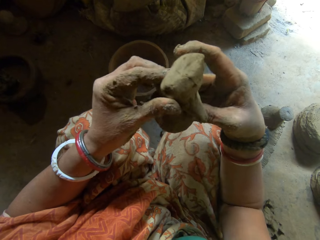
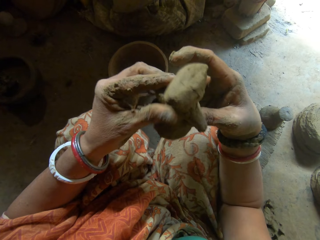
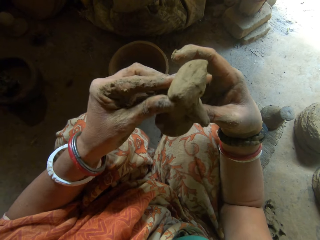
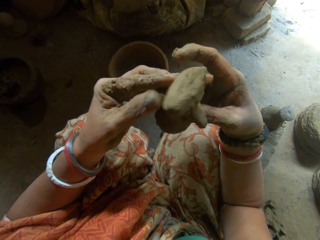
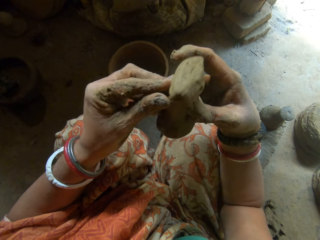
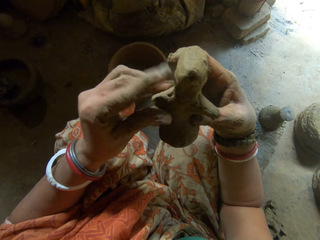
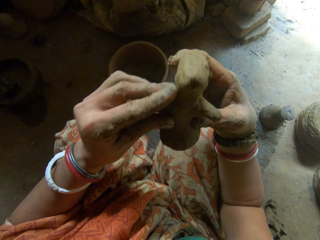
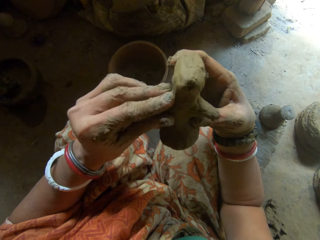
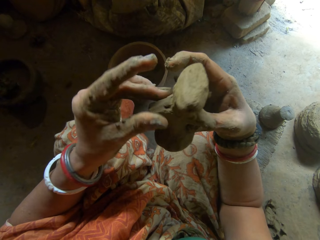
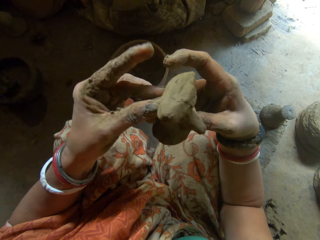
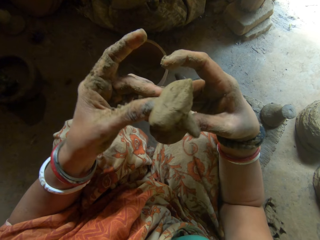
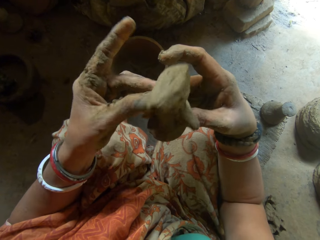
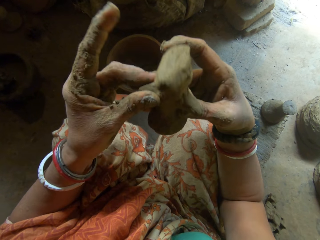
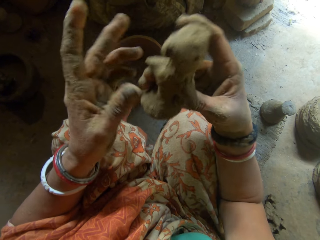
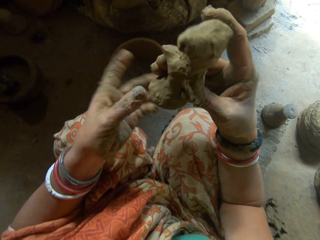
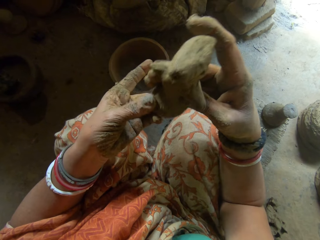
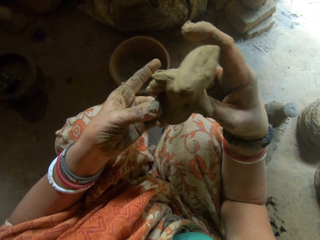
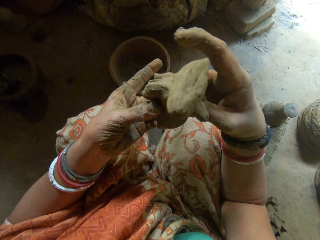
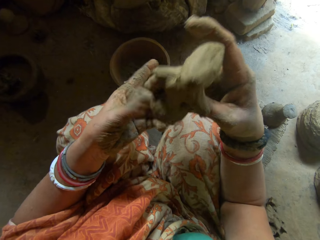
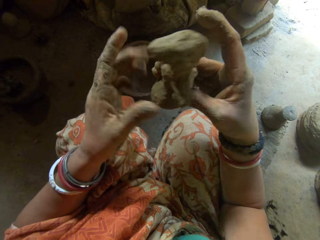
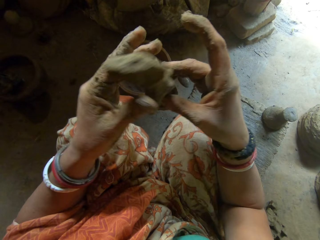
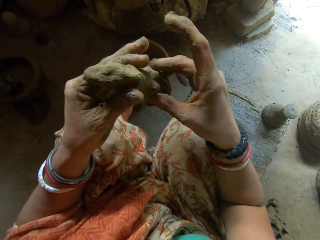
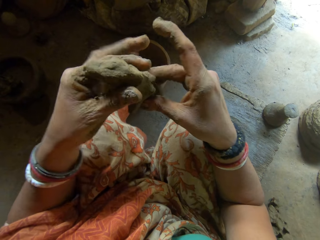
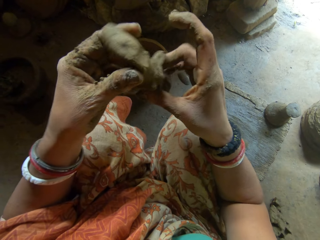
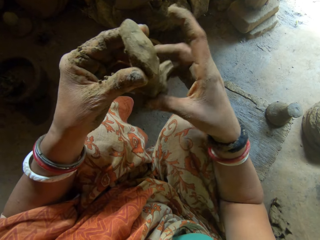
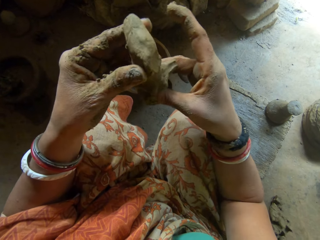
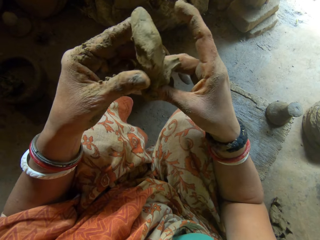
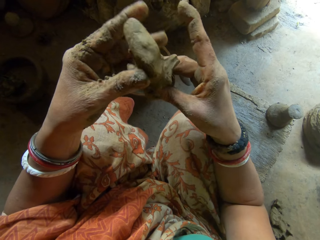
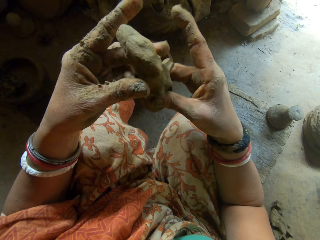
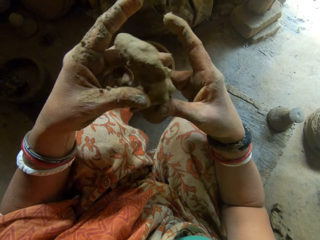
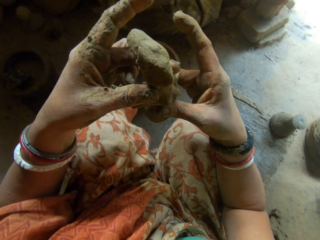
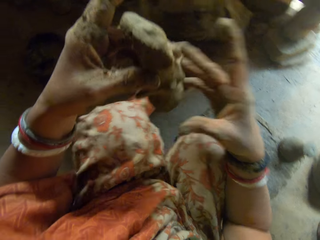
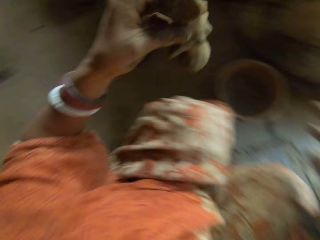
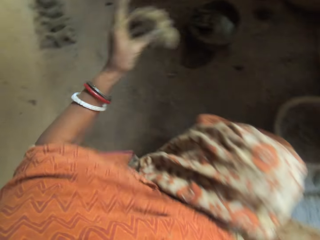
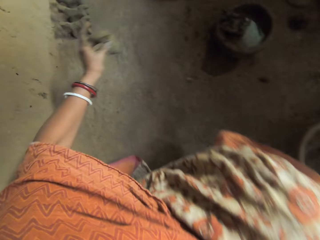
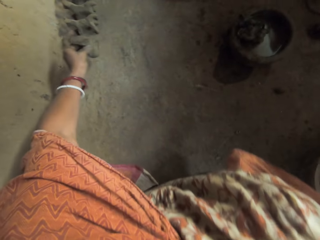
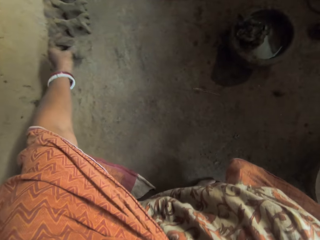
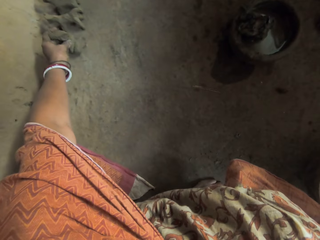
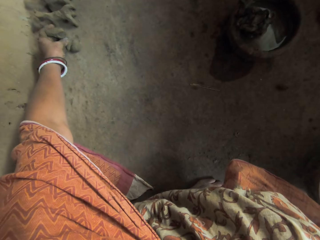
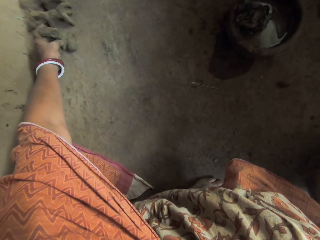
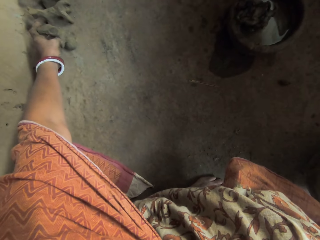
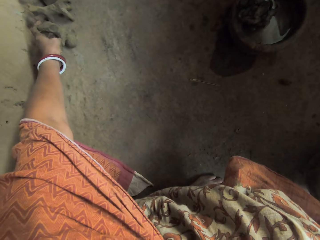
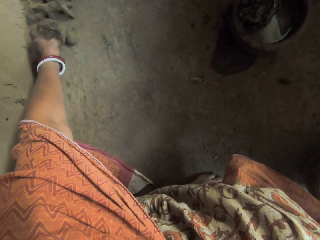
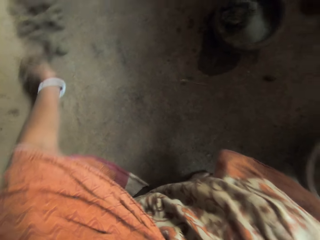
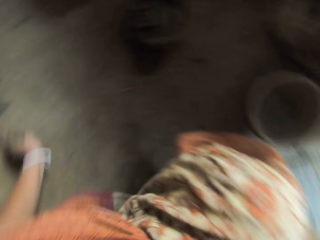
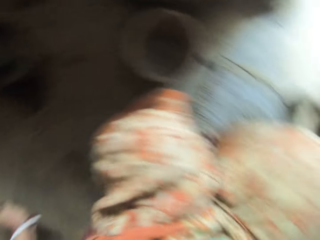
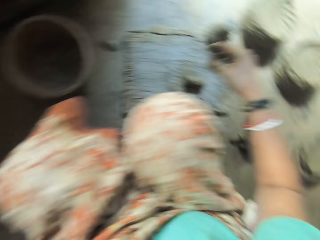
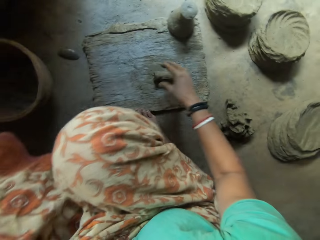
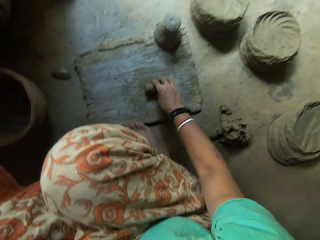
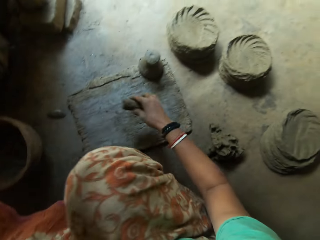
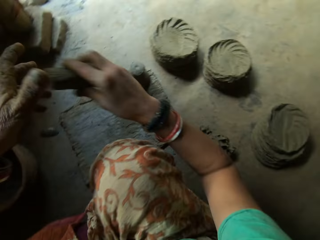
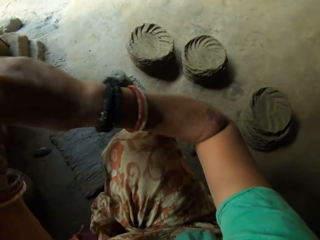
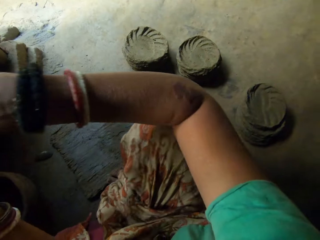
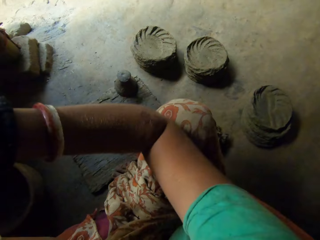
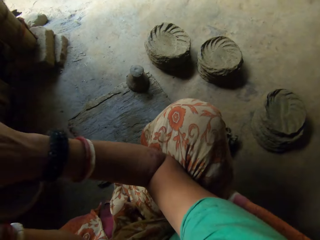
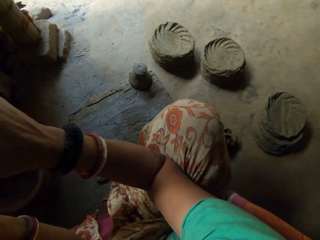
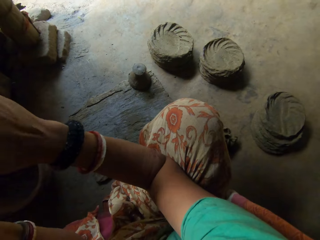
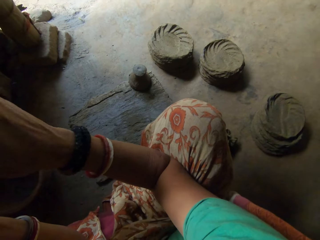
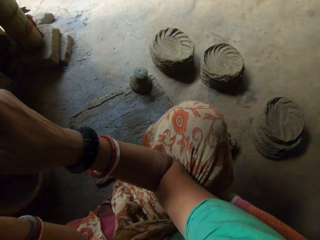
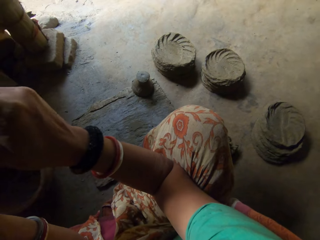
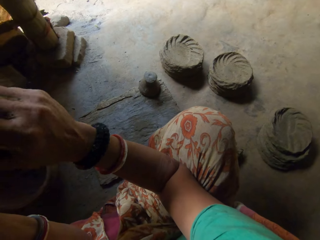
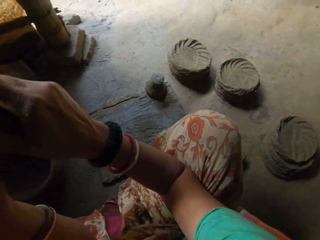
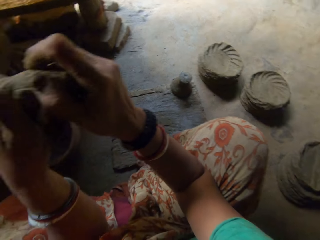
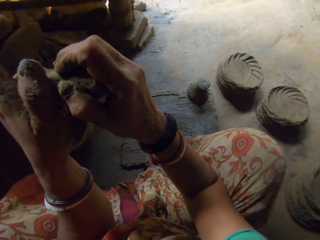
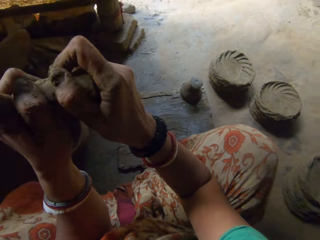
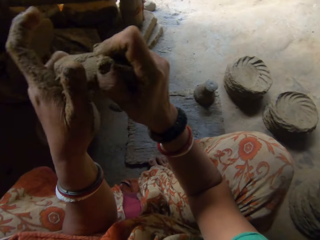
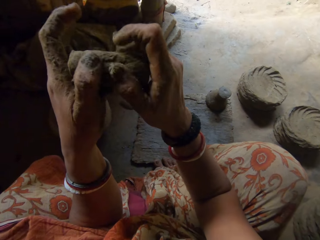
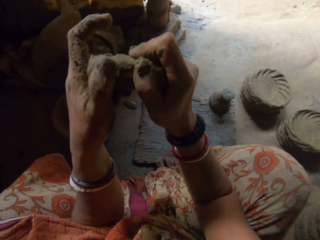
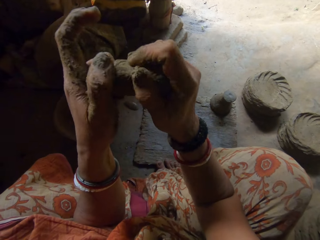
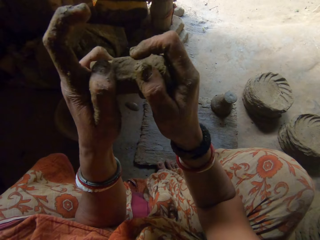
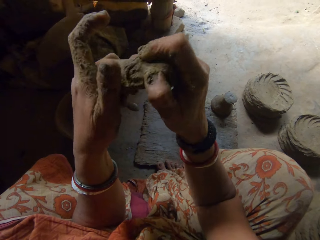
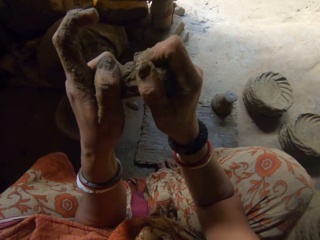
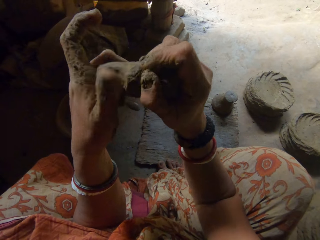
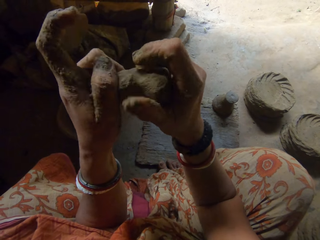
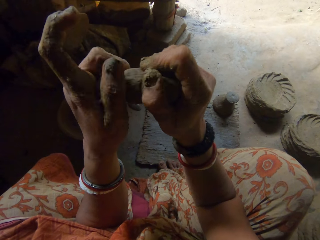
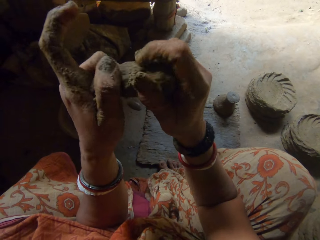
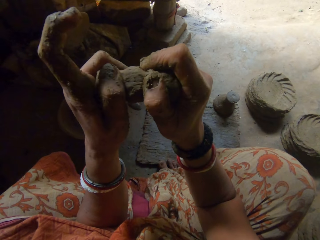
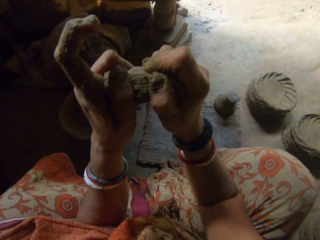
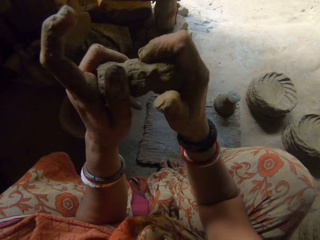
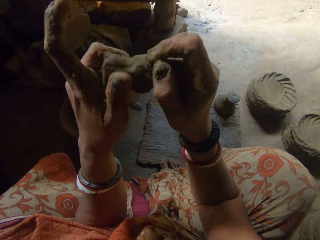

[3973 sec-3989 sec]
The camera wearer puts the clay art on the ground with her left hand. She picks up the clay on the board with her right hand. She molds the clay in her hands into a clay art.

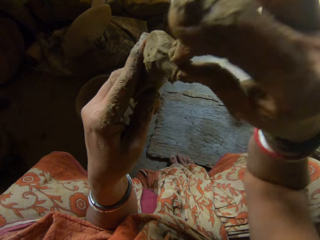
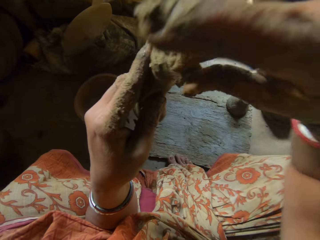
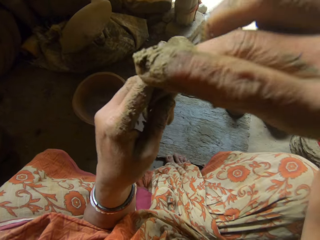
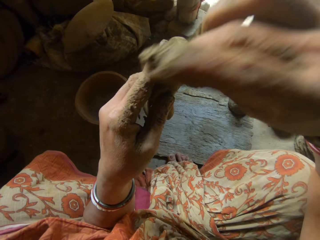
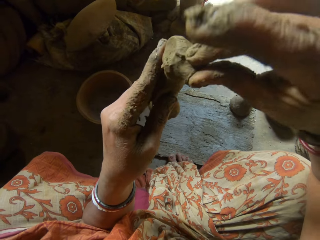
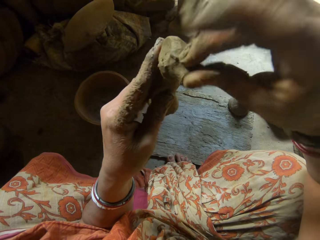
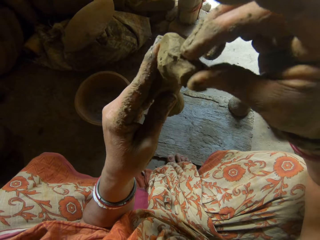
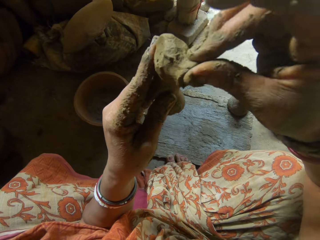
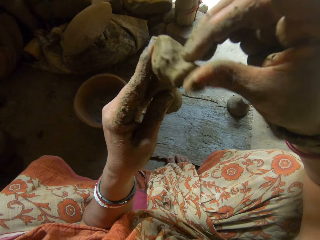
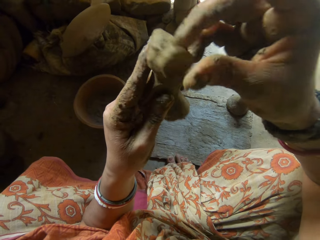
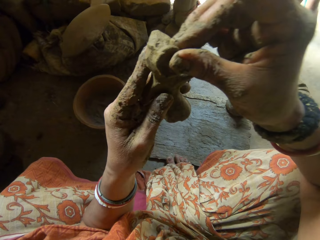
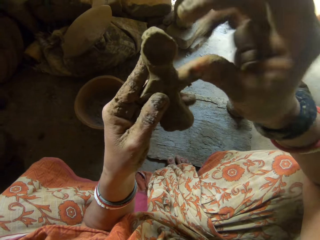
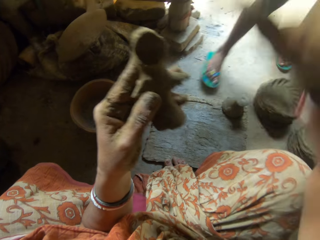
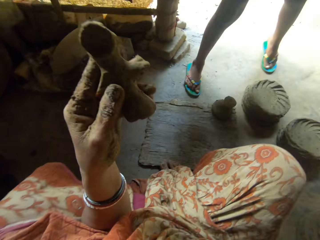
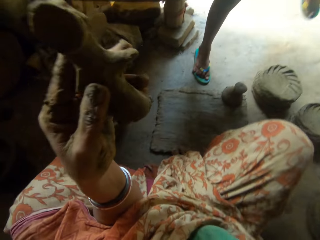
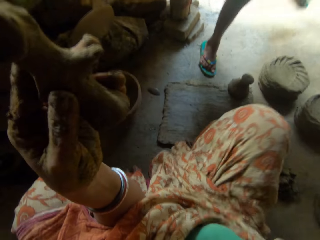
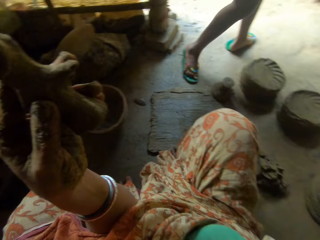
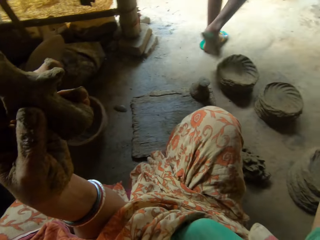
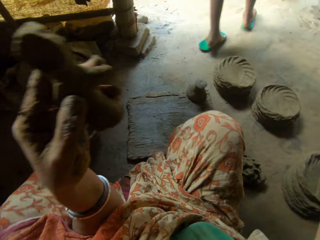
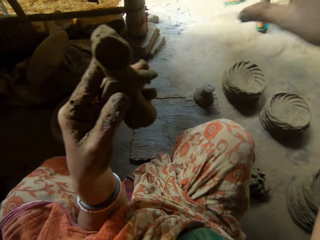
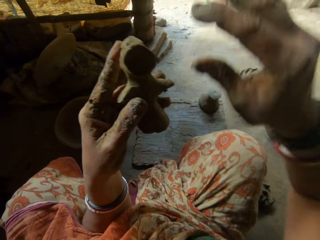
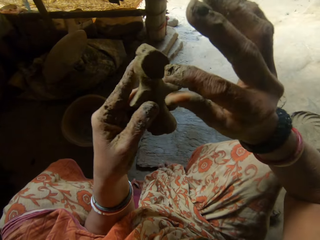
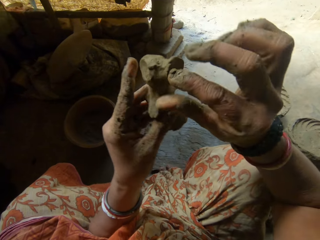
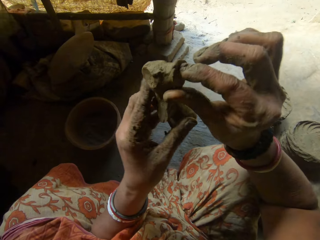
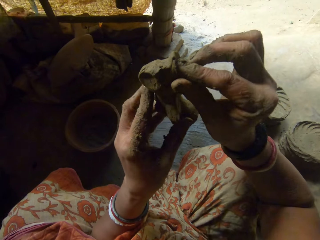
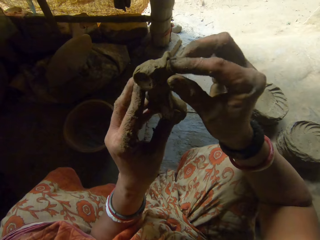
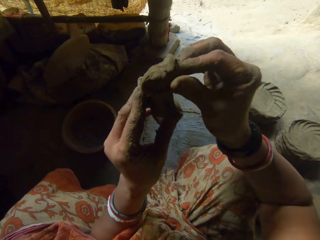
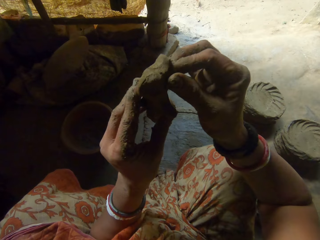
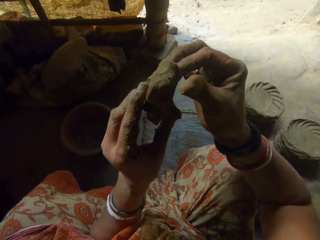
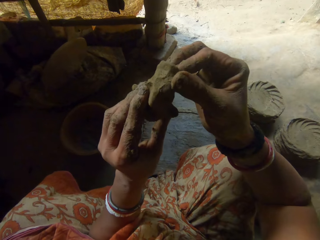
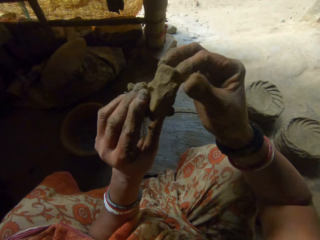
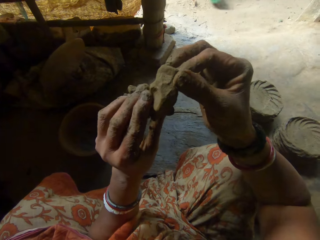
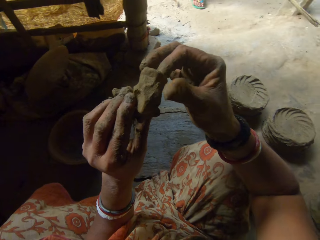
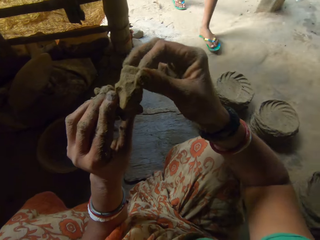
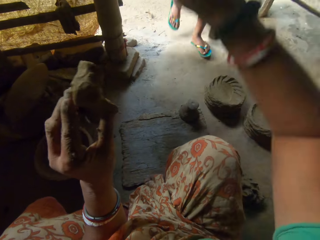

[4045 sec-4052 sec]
The boy walks into the house. The camera wearer interacts with the boy. The boy disturbs the camera wearer. The boy walks out of the house. The boy walks into the house.
